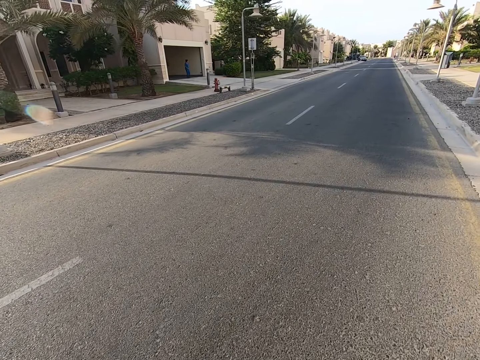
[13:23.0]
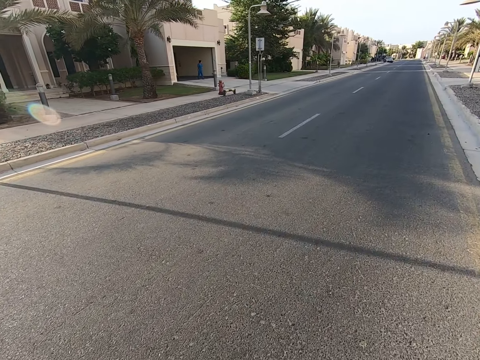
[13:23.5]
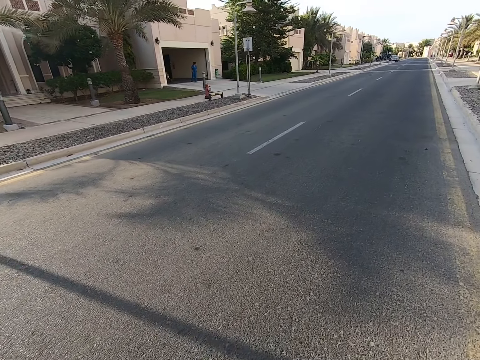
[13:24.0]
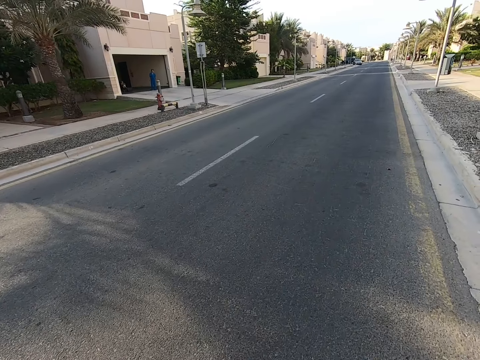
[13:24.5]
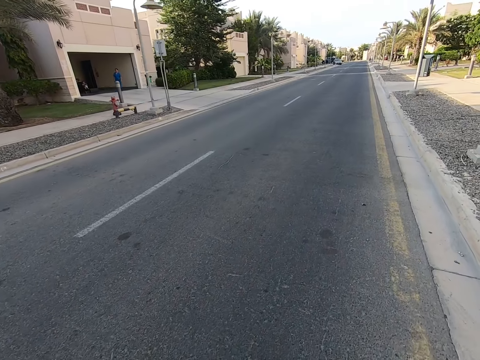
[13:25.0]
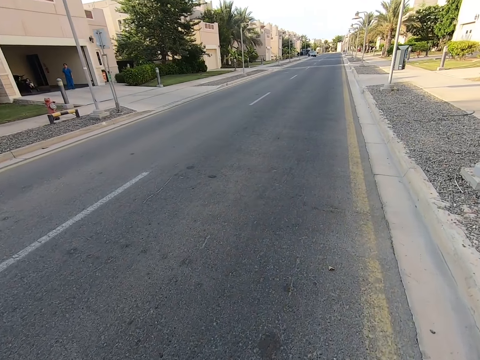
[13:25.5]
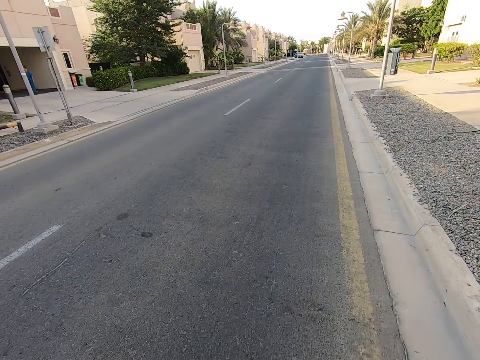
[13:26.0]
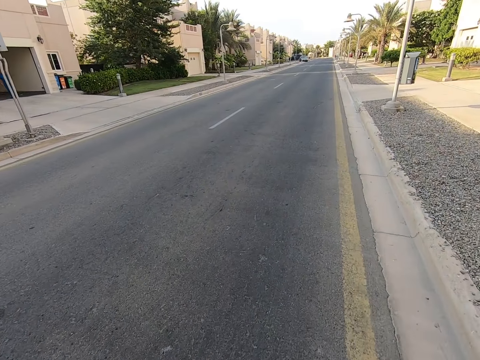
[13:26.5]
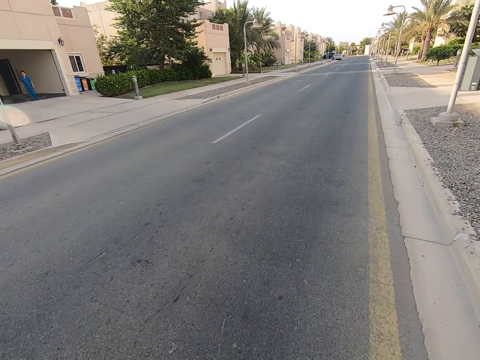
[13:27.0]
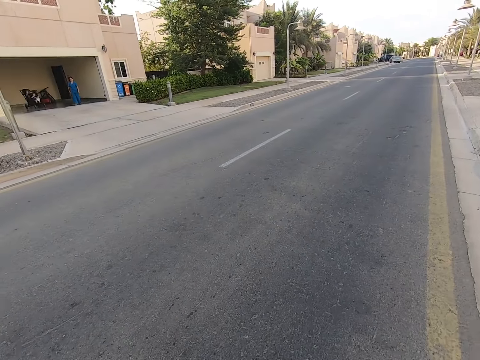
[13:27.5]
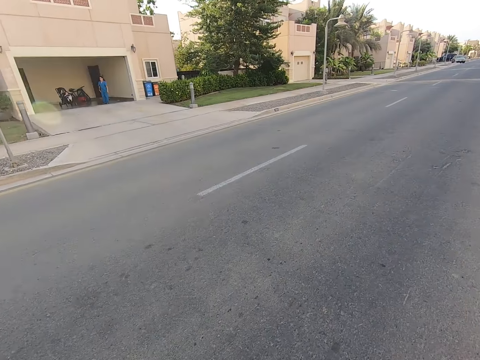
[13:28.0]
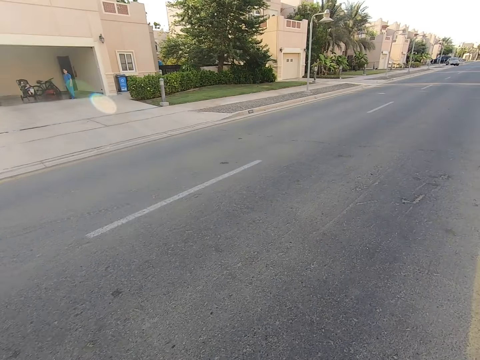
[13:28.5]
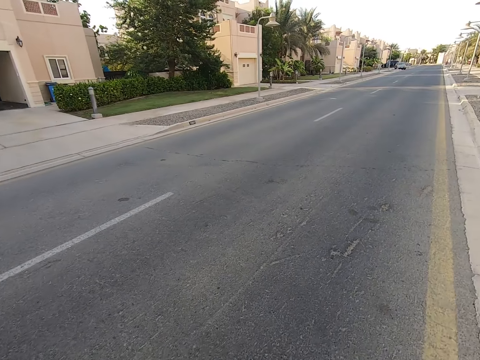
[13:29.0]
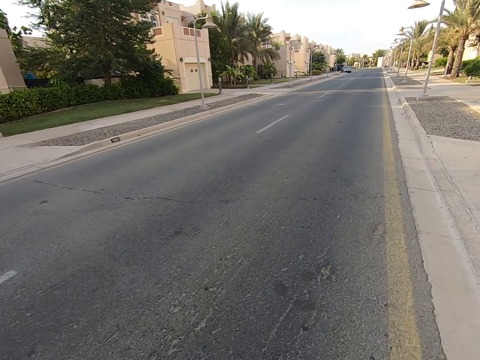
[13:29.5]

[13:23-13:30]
The camera wearer rides a bicycle on the road.

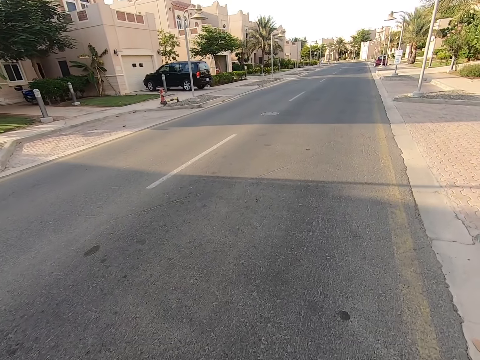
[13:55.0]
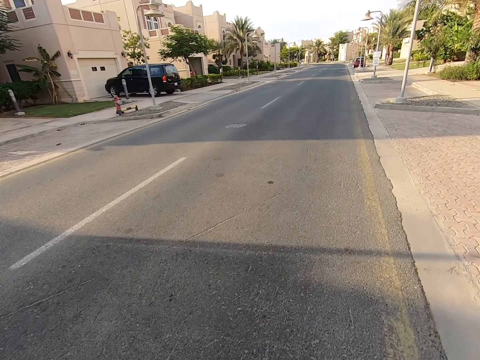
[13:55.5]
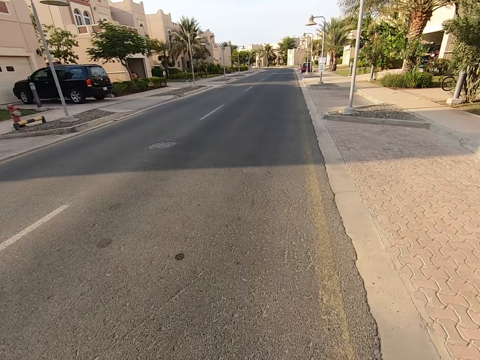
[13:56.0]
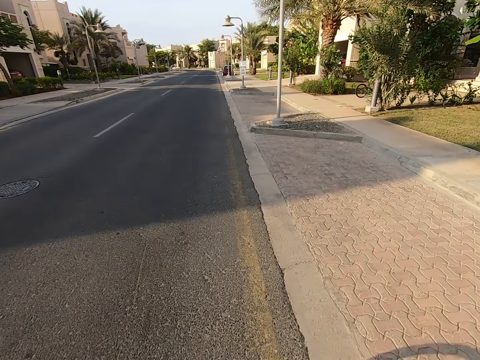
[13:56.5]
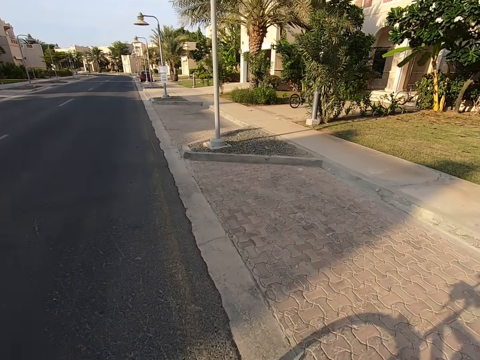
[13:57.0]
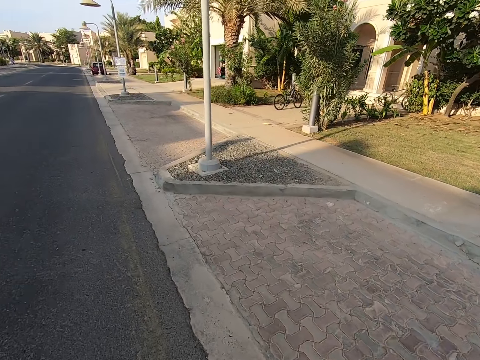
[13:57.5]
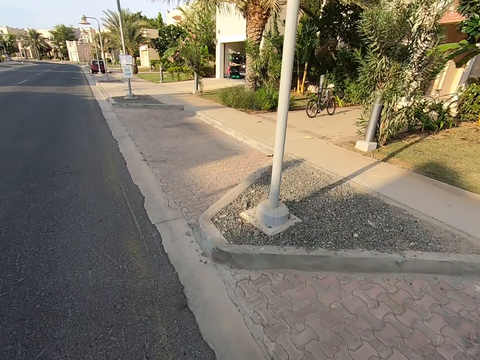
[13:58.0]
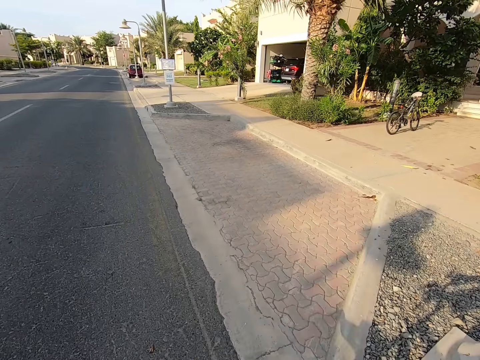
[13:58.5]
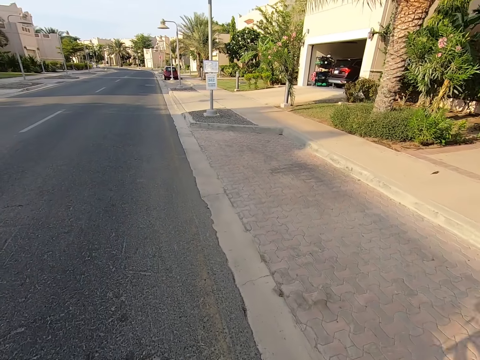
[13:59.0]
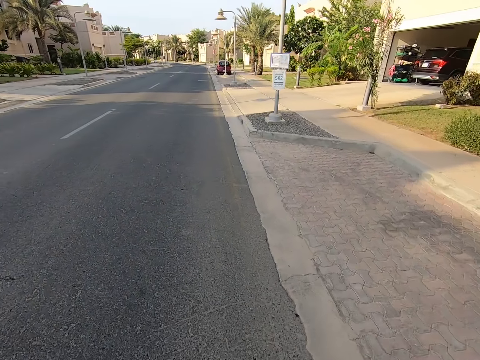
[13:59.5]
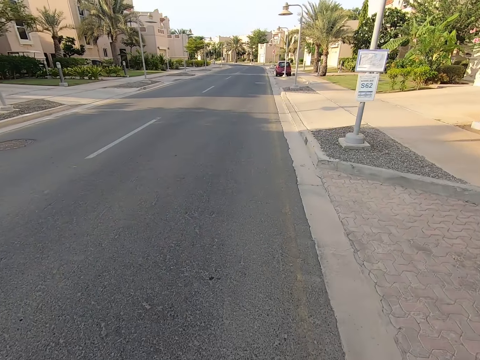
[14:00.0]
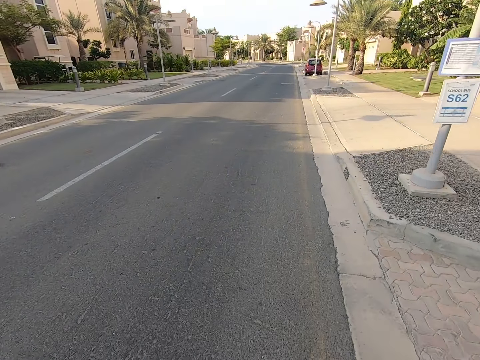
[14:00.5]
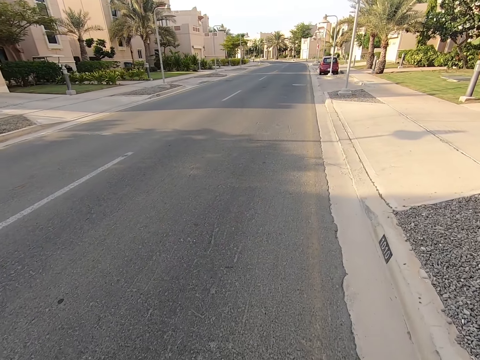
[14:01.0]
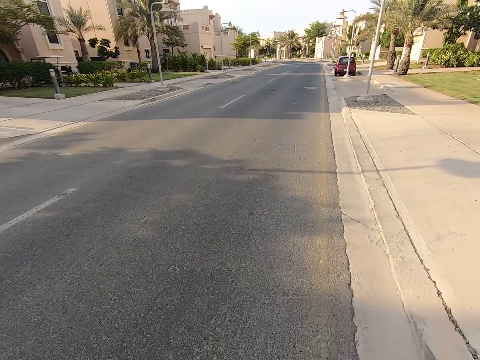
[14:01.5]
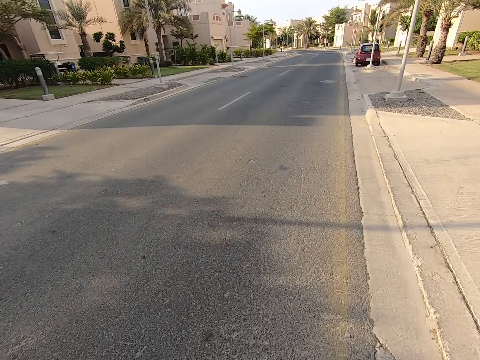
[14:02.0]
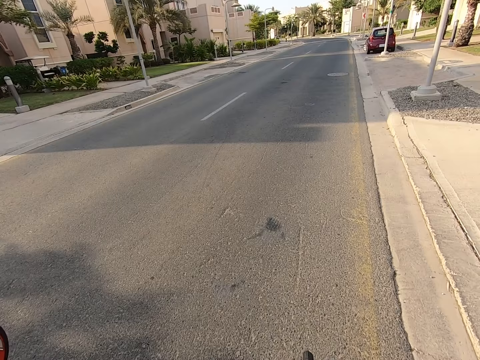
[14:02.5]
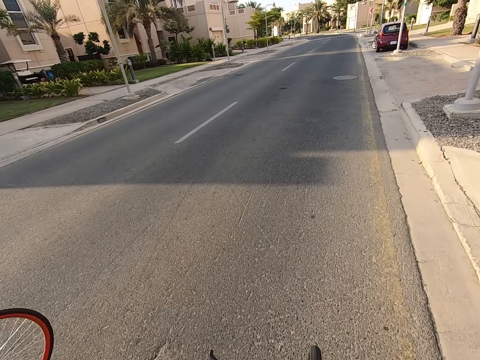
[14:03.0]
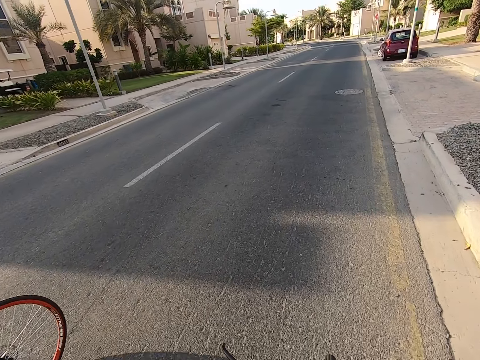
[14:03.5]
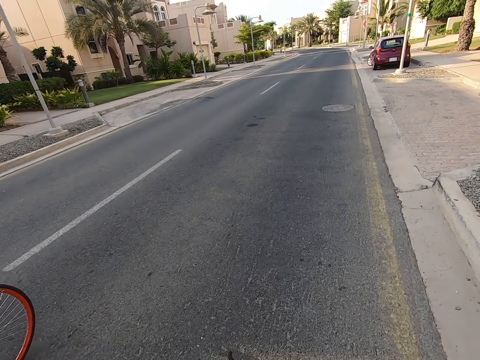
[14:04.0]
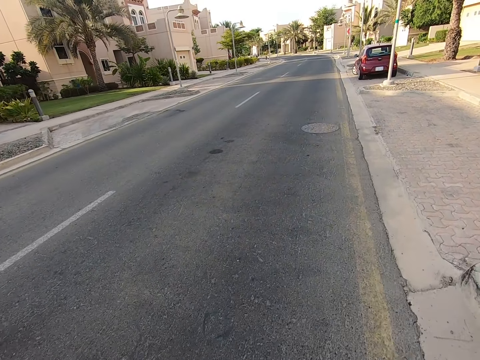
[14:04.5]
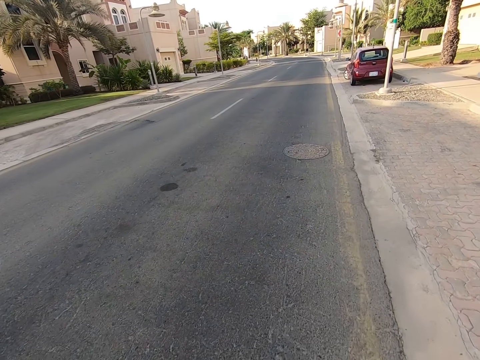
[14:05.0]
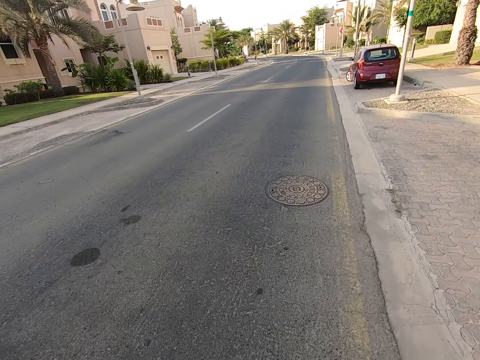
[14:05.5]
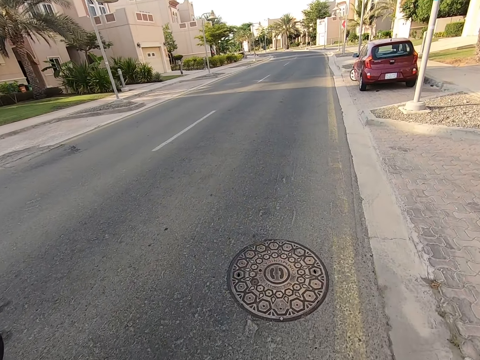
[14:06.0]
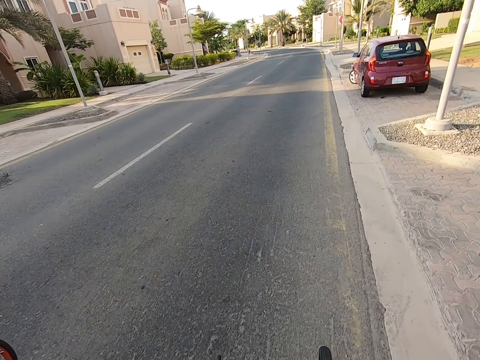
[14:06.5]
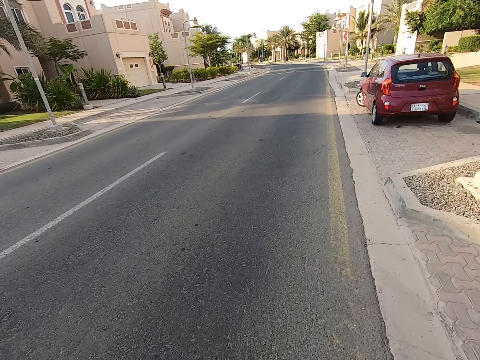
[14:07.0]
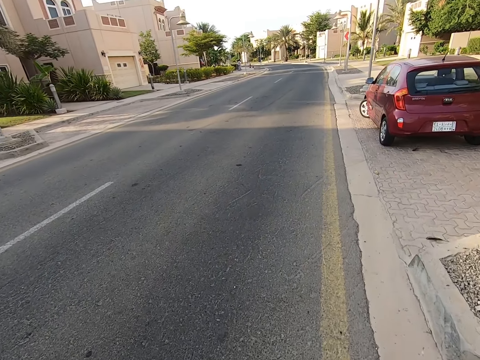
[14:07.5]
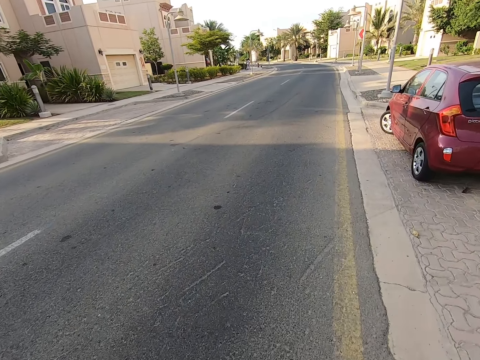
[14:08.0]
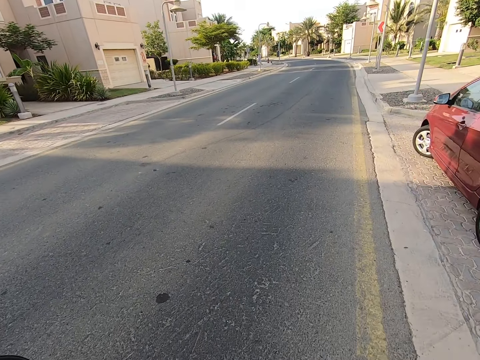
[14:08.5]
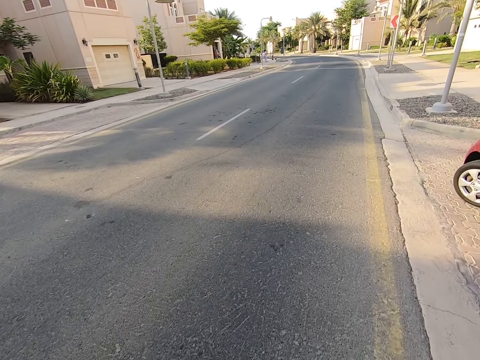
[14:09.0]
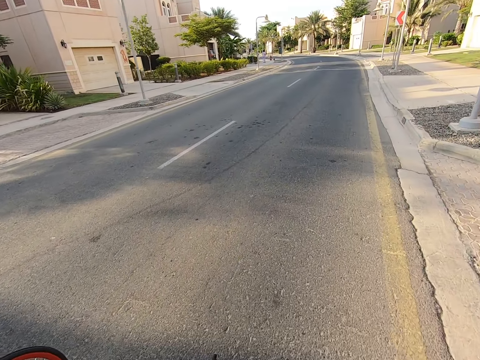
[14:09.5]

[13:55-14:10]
The camera wearer looks around the road. They ride a bicycle on the road. A man rides a bicycle on the road. The camera wearer rides a bicycle on the road.

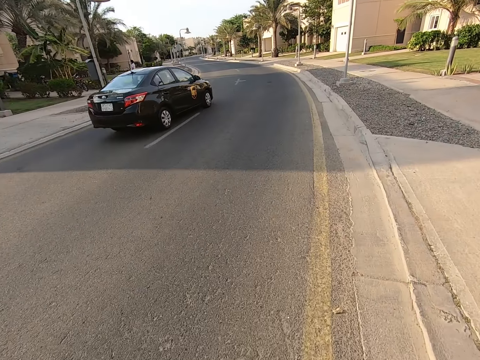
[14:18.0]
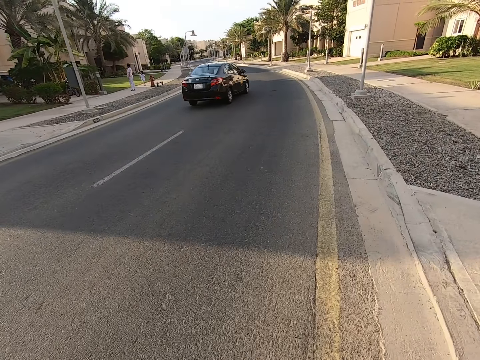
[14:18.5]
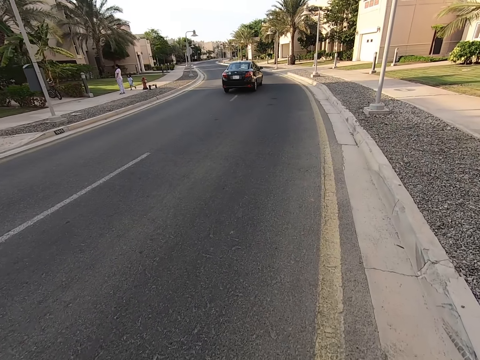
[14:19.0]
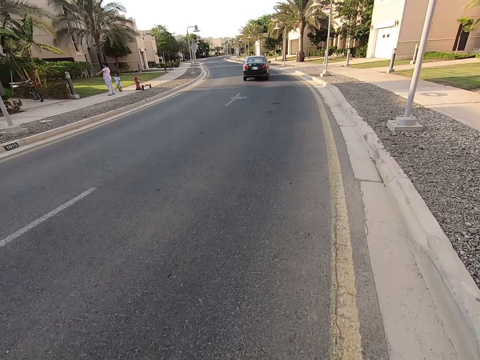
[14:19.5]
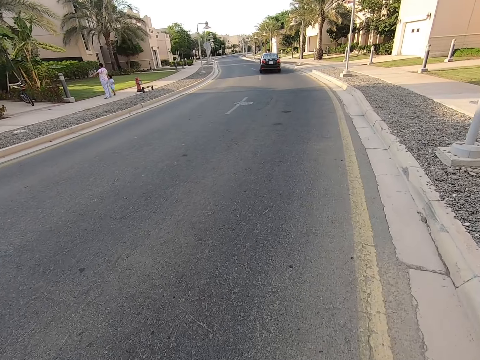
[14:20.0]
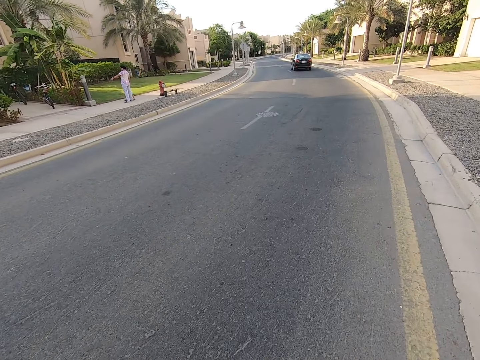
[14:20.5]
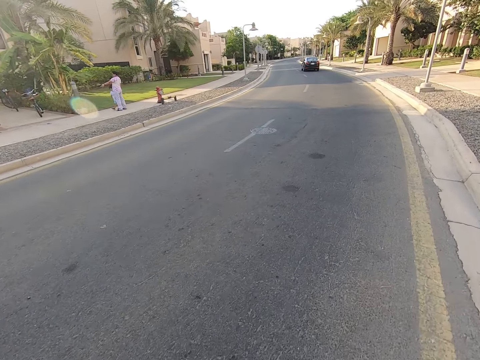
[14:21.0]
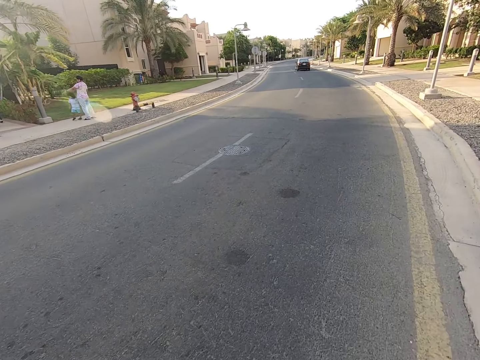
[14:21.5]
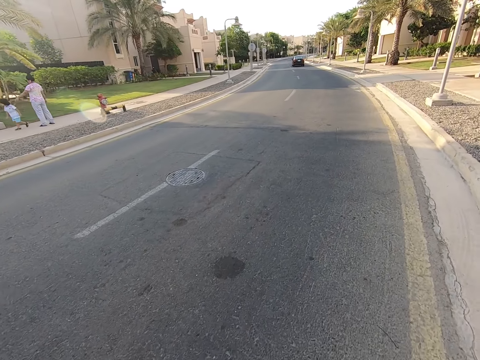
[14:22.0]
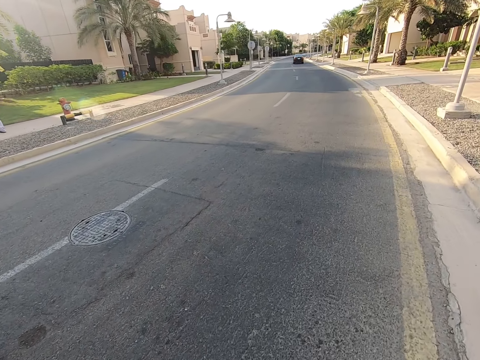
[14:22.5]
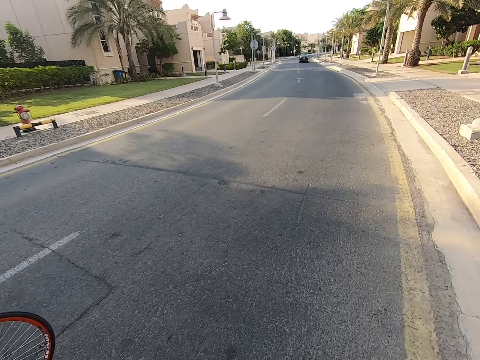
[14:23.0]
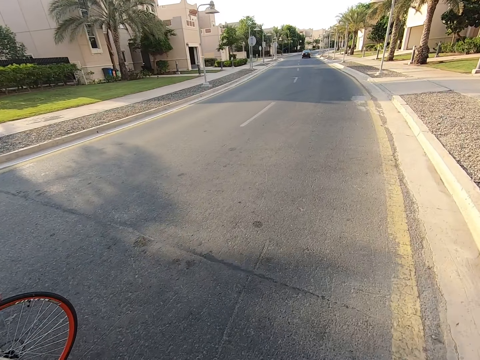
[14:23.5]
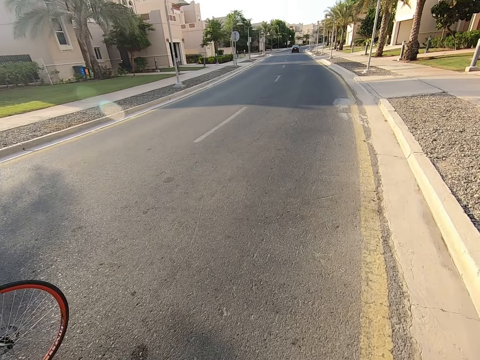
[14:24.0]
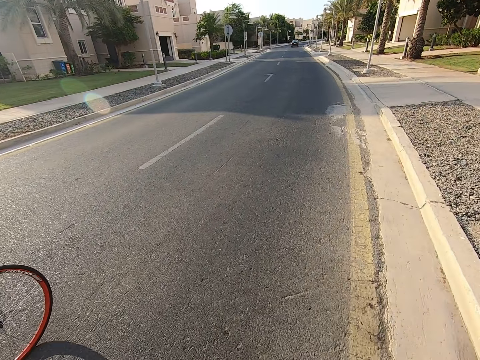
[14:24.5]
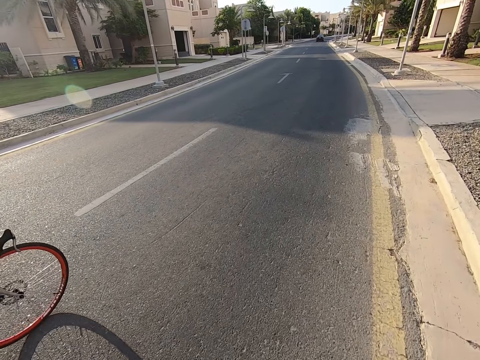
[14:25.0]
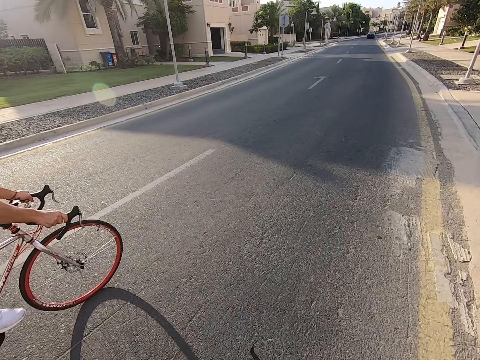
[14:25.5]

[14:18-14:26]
A man rides a bicycle on the road.
